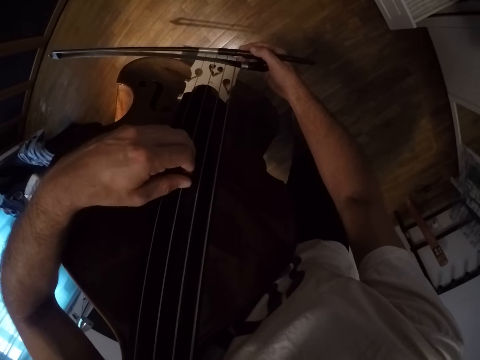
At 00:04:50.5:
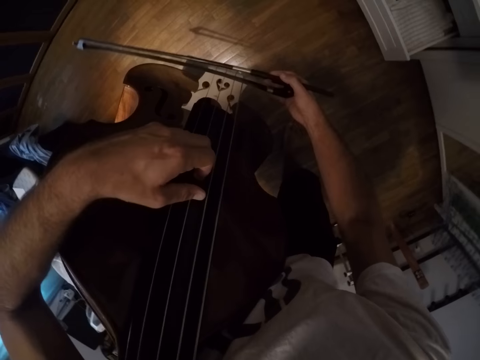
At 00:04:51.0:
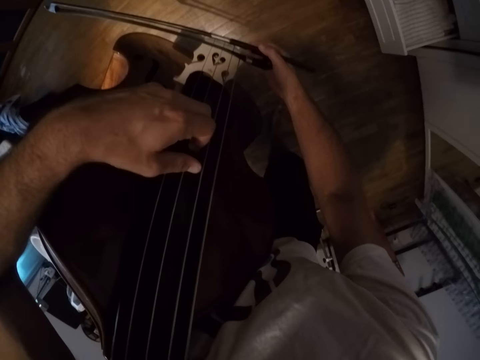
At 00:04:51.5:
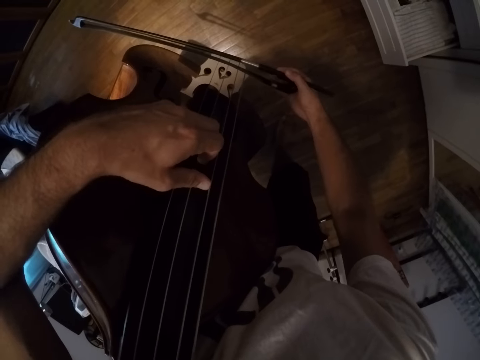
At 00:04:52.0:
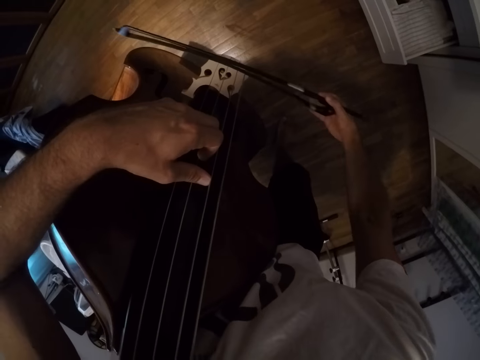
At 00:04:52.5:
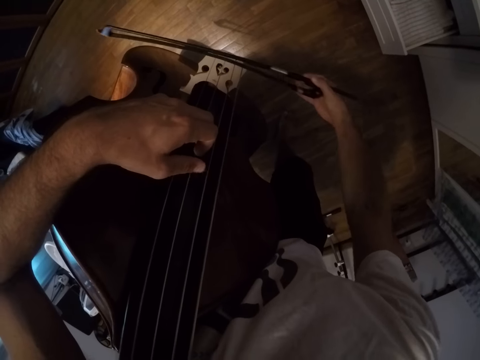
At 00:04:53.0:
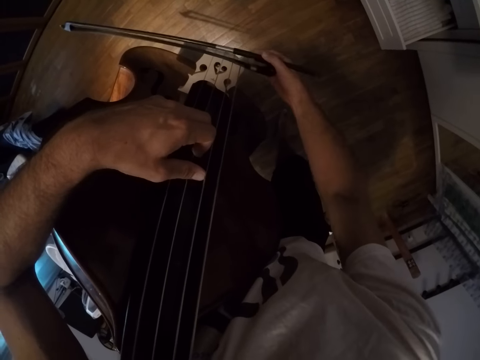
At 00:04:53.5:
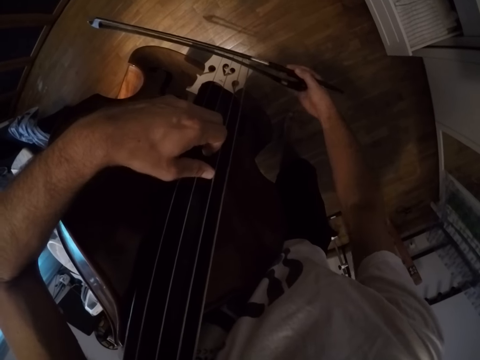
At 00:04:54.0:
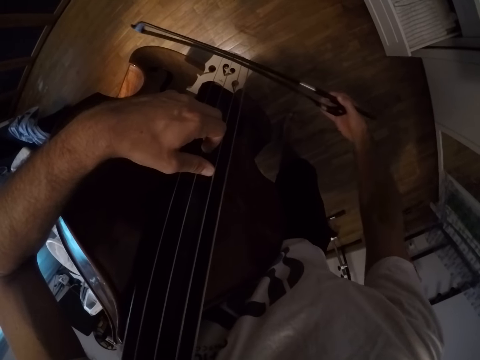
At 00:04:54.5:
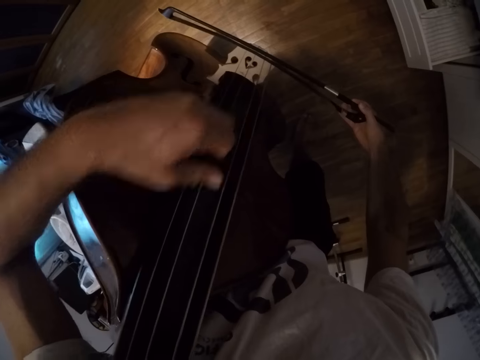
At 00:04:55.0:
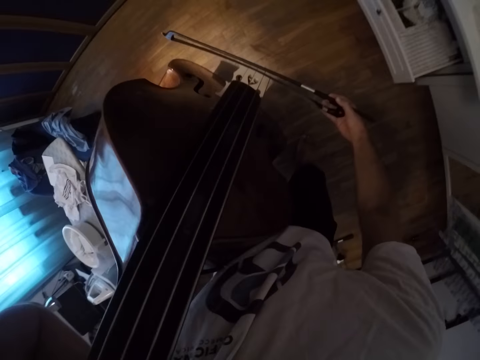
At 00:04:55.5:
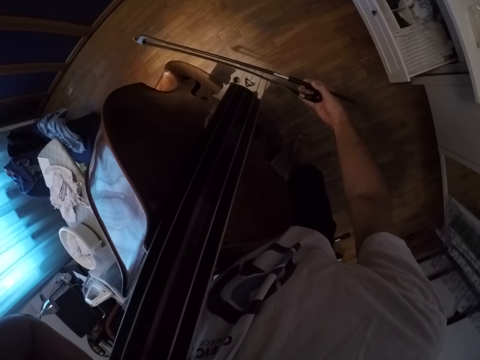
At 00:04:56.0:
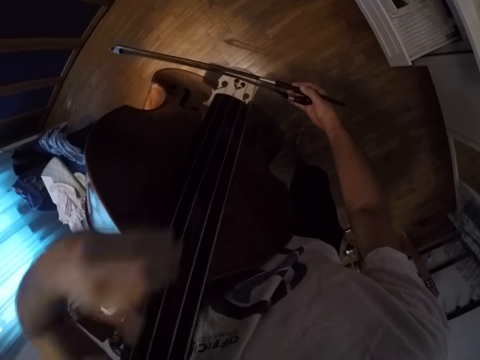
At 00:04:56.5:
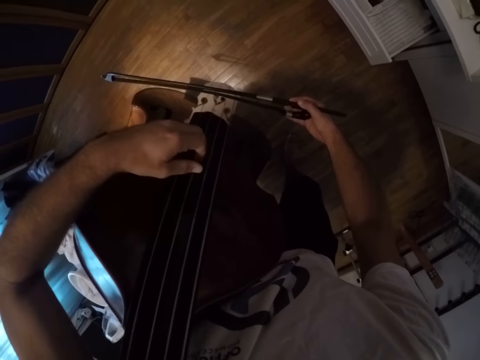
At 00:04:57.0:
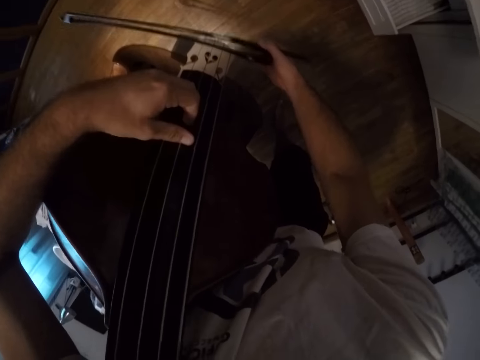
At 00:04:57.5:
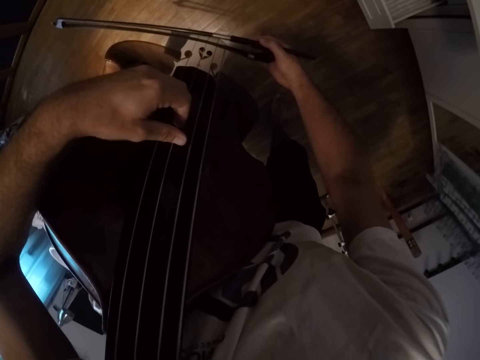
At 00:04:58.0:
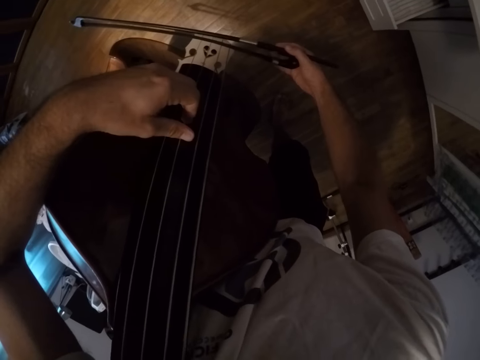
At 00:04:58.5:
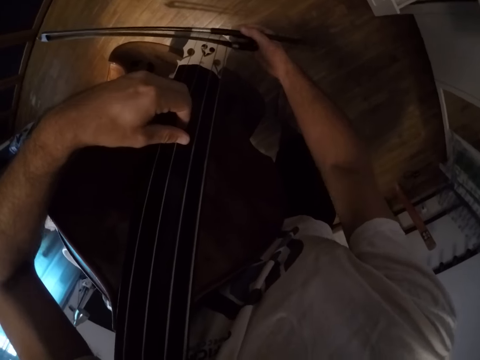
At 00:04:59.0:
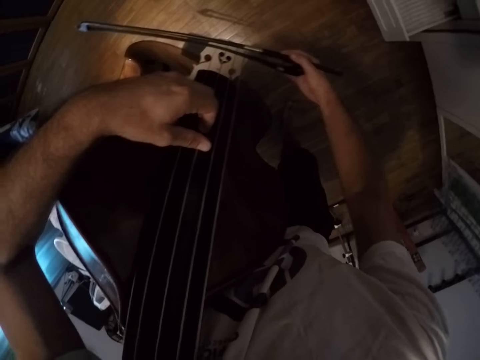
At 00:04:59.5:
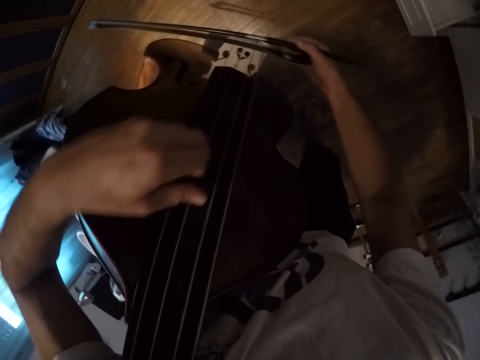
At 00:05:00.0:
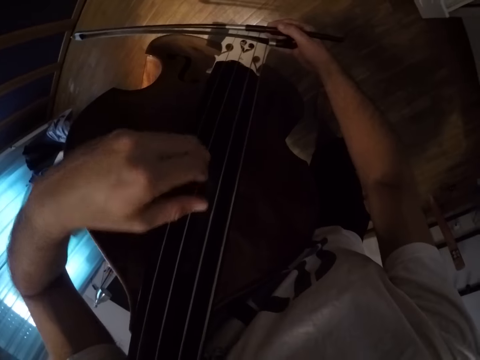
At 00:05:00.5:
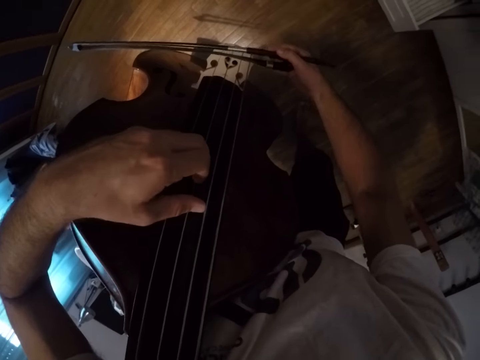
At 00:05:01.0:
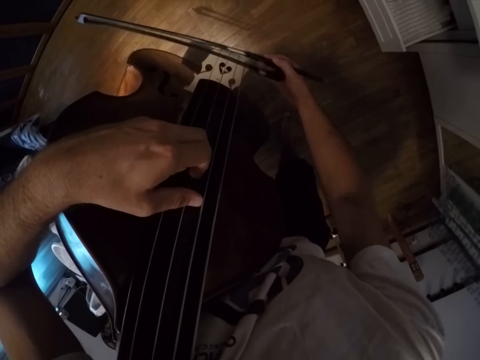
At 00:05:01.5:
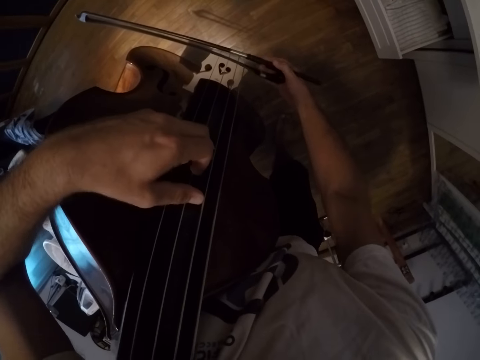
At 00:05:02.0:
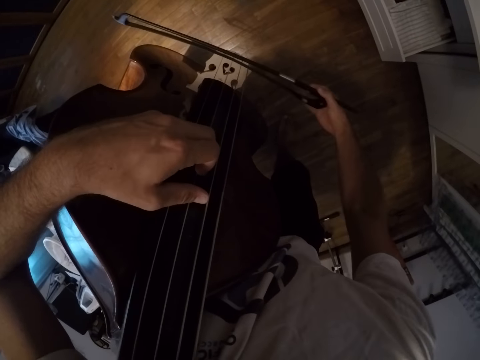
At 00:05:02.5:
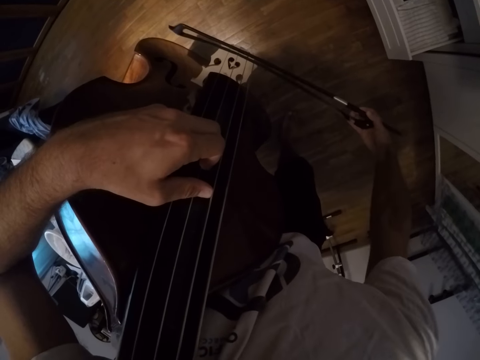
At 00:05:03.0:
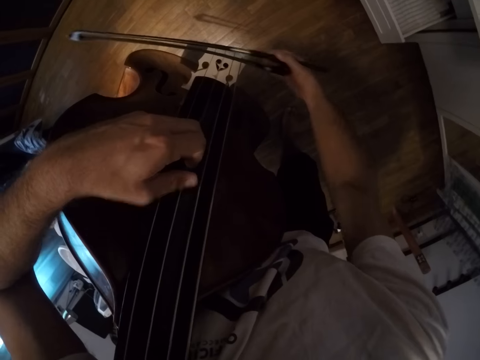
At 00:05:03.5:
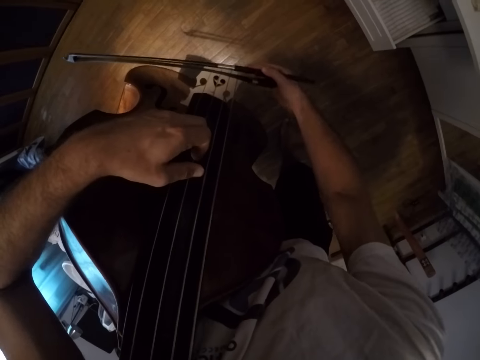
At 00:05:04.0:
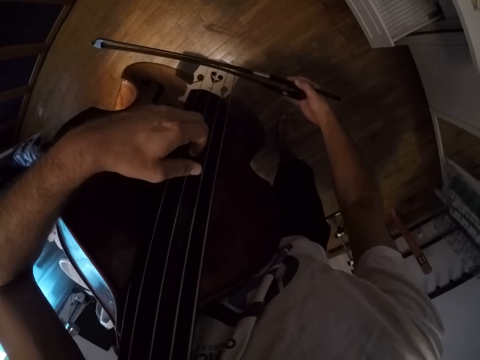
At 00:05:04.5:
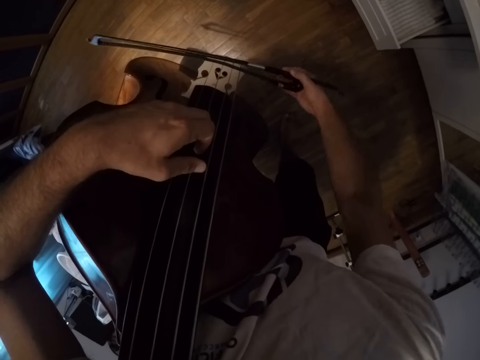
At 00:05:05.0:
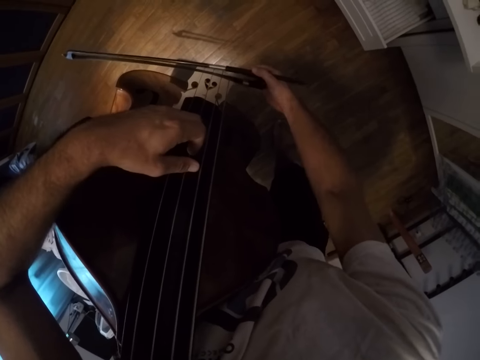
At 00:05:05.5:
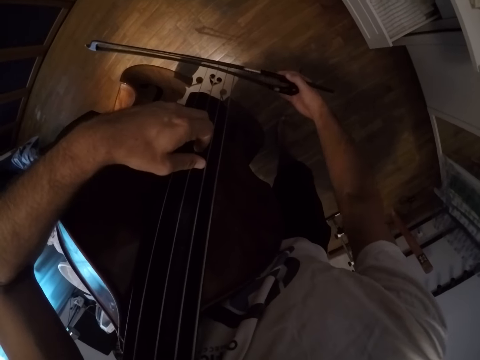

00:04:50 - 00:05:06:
The camera wearer plays the violin. They press the violin.

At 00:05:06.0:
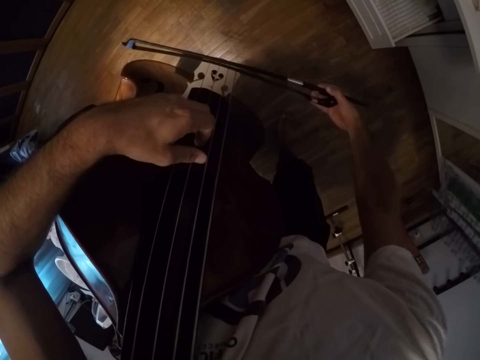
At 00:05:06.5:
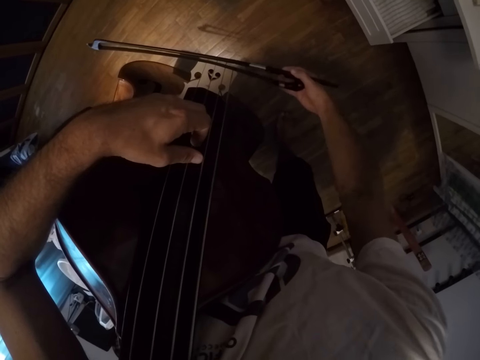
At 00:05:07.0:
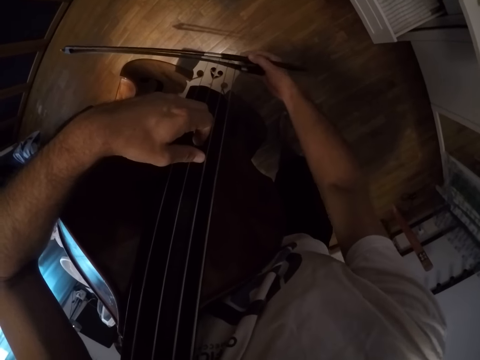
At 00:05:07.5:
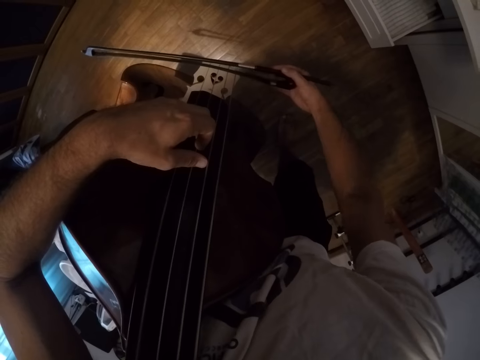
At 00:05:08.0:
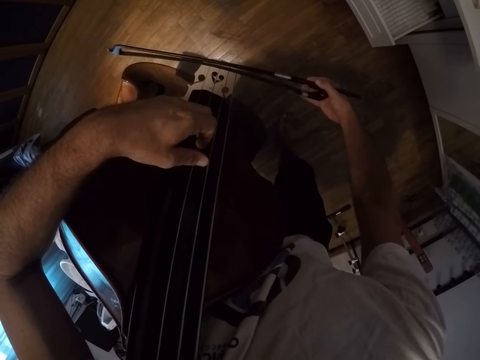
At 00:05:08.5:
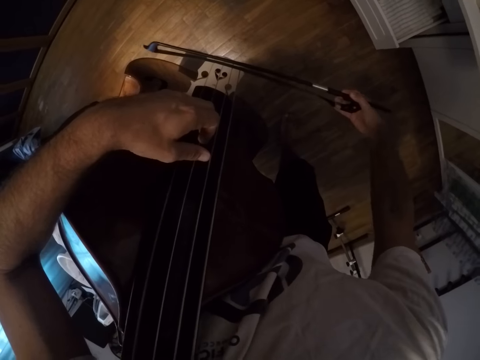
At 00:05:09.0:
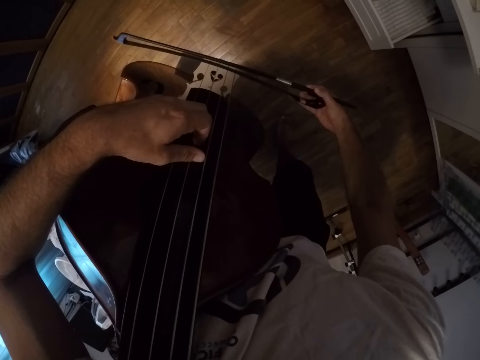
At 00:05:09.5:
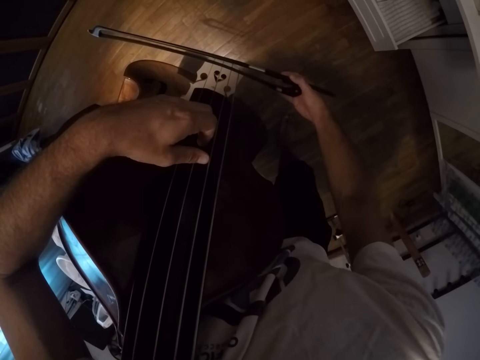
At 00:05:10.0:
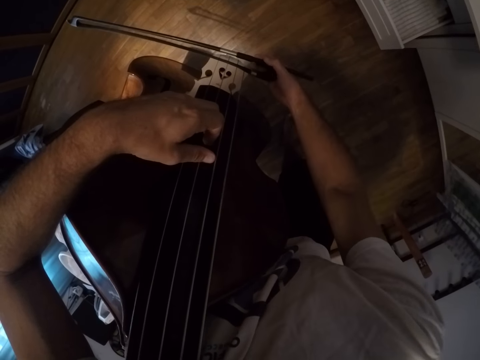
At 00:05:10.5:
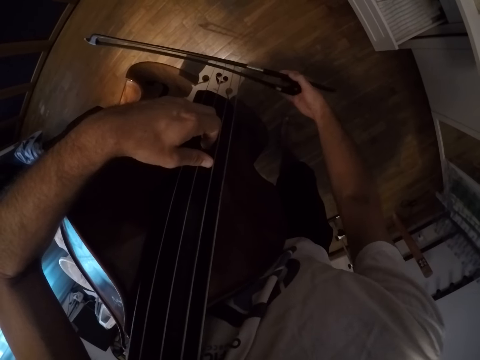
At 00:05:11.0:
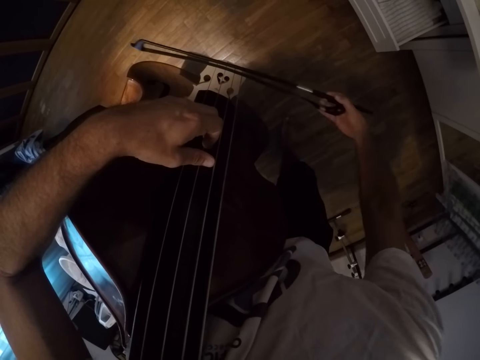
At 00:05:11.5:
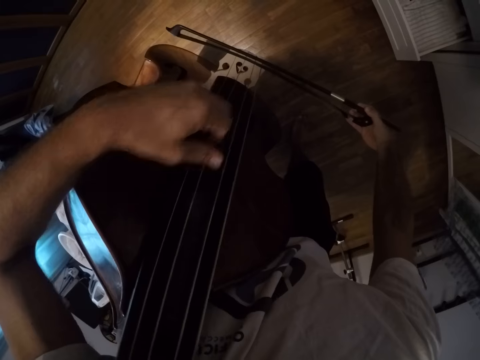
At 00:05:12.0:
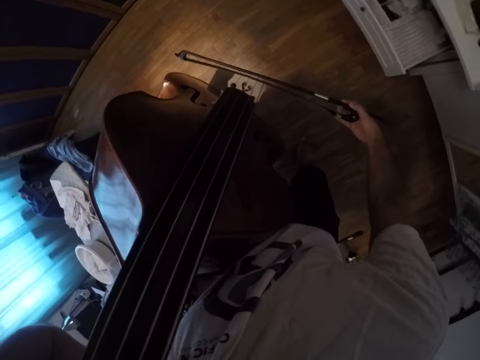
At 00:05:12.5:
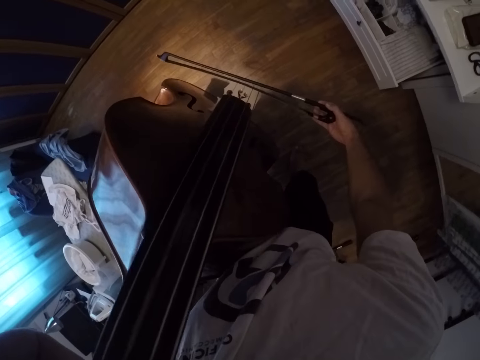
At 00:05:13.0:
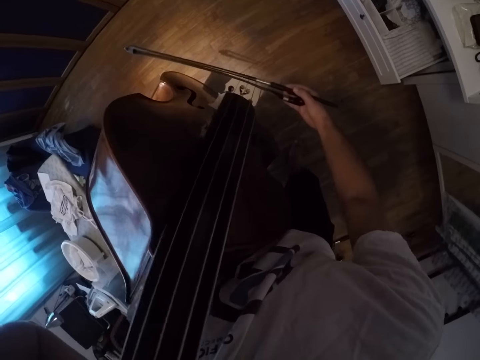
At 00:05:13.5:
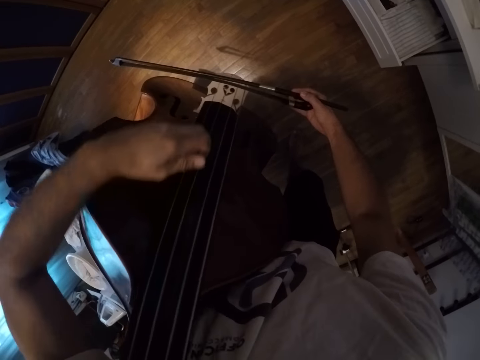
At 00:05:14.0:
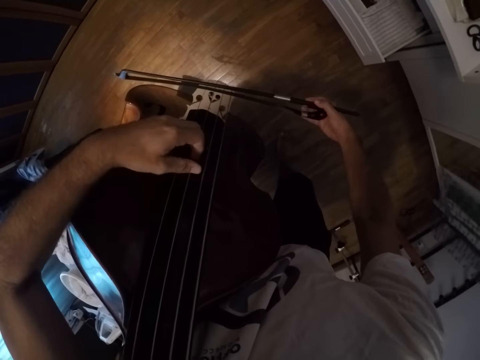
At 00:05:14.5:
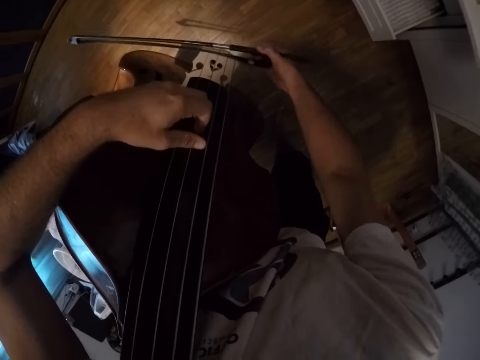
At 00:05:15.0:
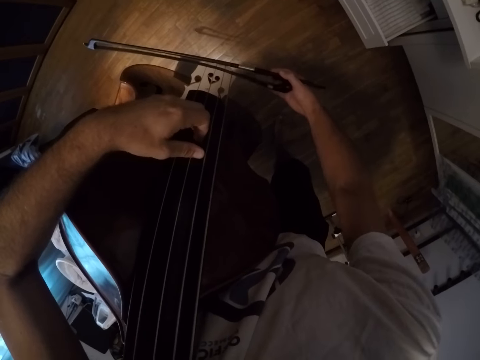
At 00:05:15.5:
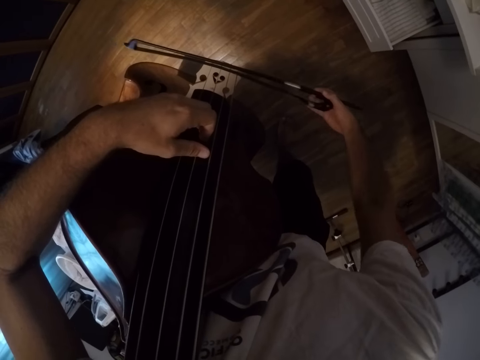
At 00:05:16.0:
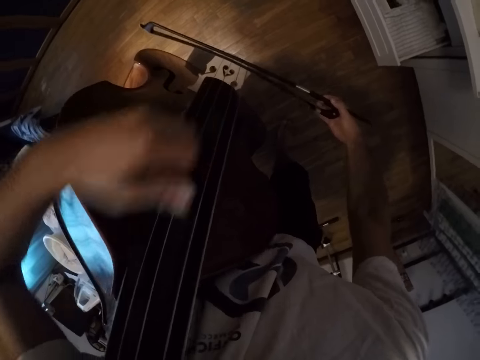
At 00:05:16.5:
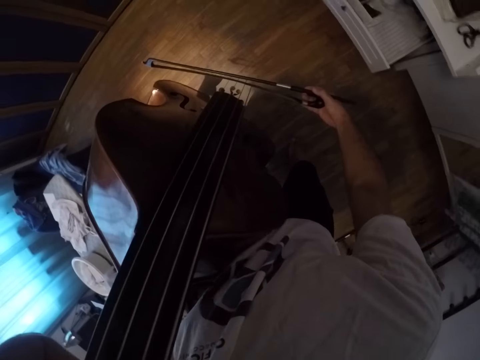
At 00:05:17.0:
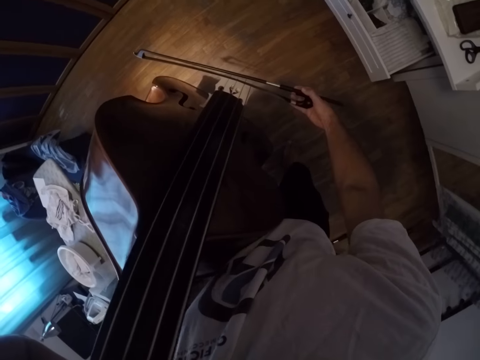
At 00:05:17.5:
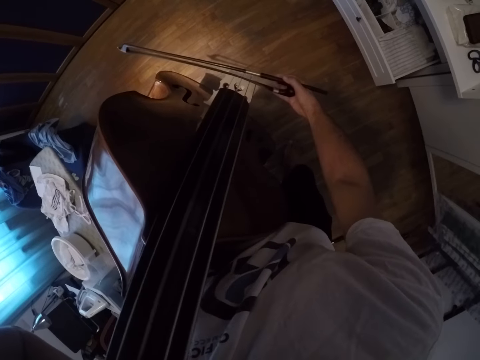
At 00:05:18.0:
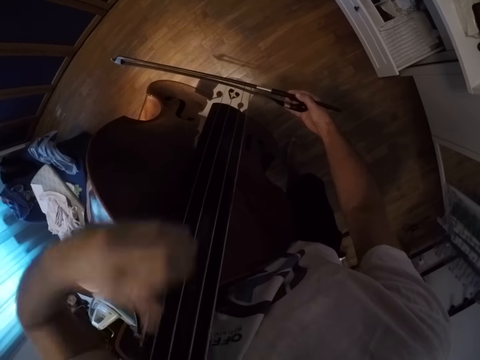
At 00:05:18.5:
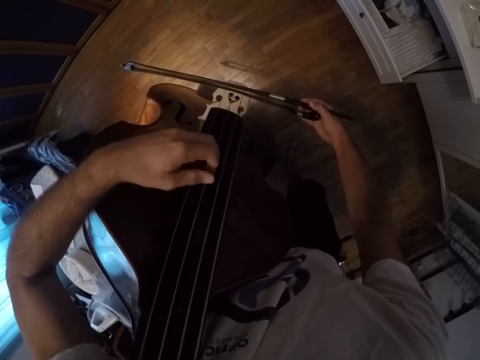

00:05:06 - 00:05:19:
The camera wearer plays the violin.
